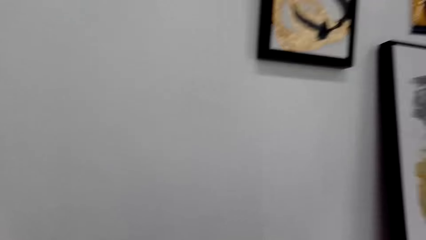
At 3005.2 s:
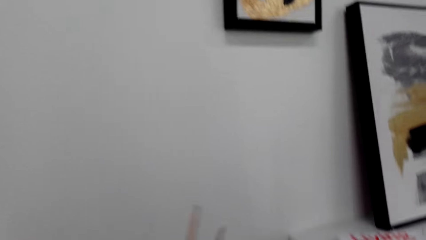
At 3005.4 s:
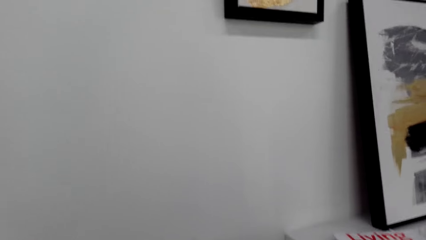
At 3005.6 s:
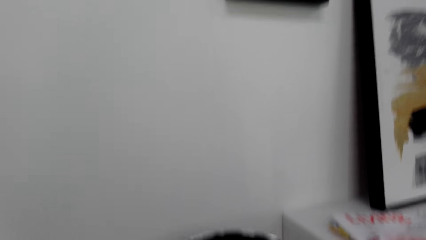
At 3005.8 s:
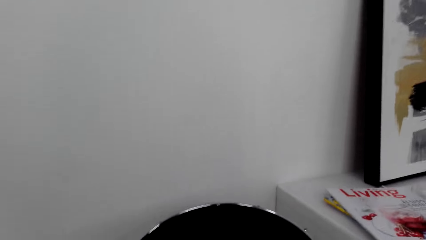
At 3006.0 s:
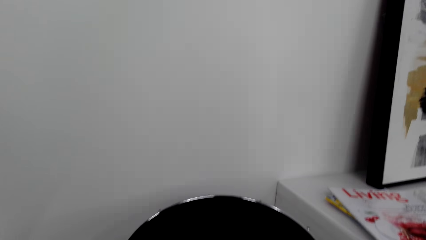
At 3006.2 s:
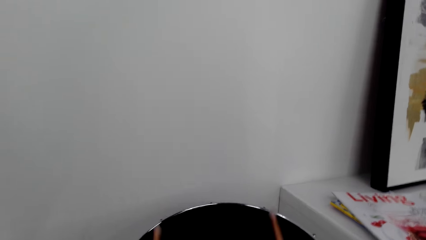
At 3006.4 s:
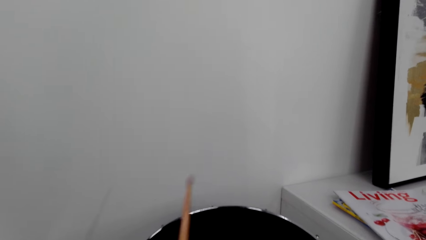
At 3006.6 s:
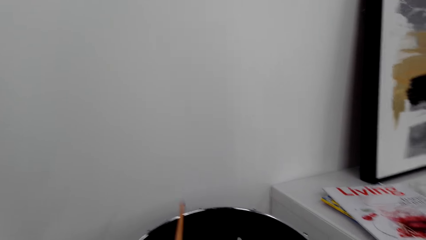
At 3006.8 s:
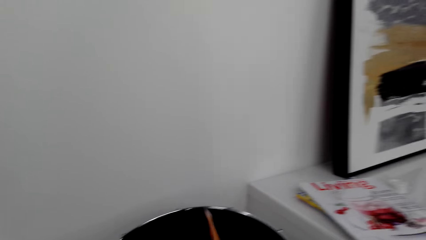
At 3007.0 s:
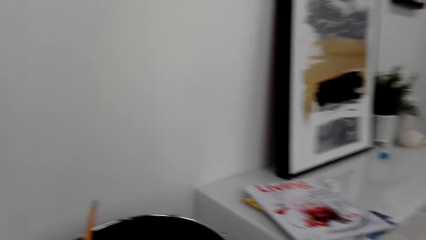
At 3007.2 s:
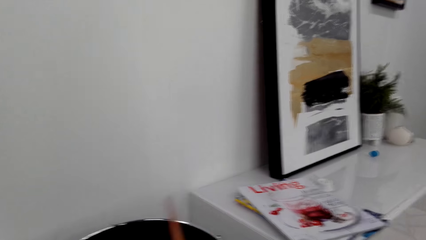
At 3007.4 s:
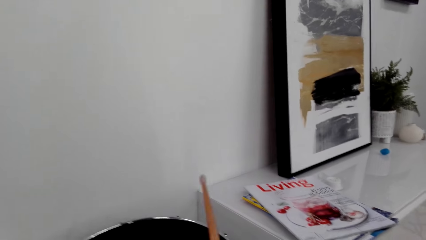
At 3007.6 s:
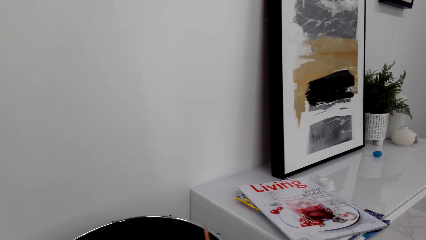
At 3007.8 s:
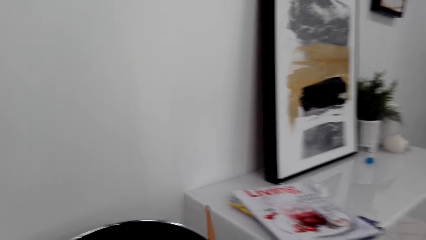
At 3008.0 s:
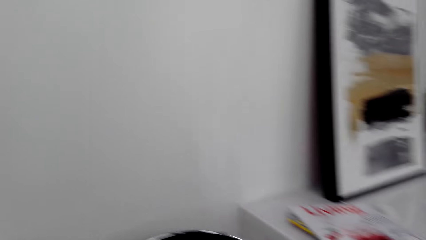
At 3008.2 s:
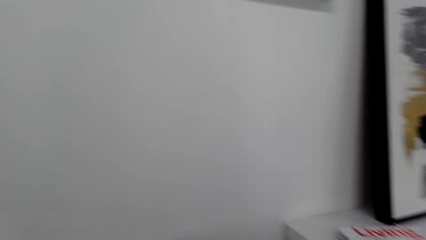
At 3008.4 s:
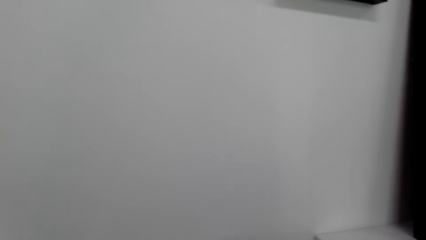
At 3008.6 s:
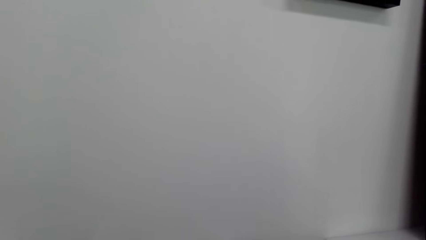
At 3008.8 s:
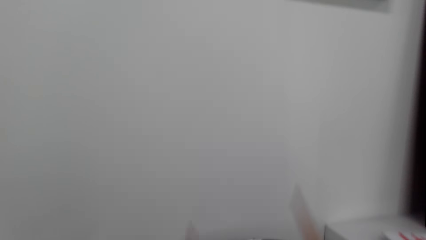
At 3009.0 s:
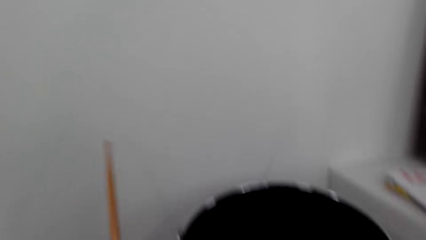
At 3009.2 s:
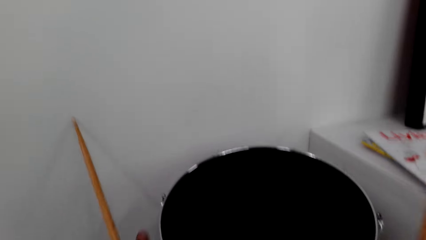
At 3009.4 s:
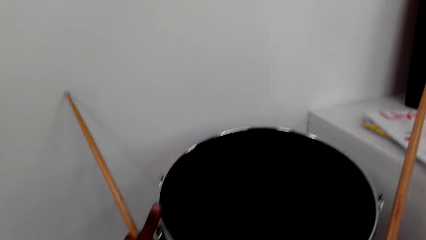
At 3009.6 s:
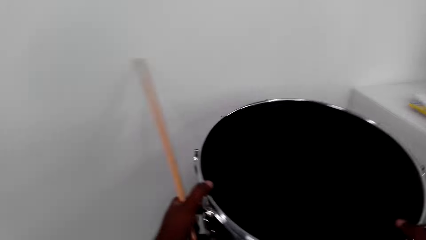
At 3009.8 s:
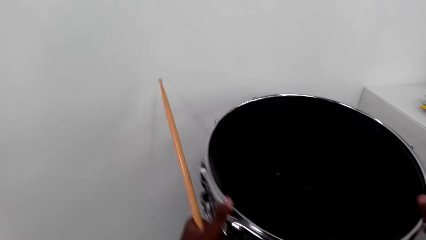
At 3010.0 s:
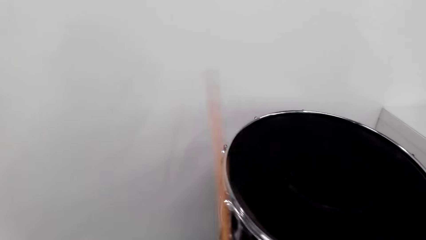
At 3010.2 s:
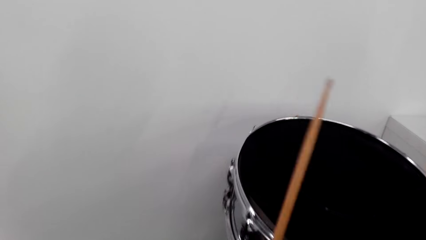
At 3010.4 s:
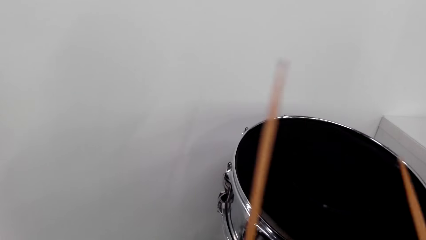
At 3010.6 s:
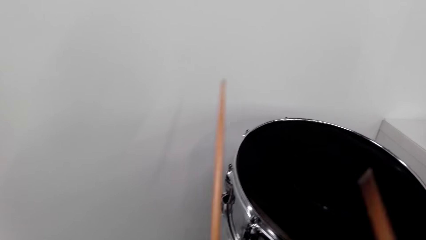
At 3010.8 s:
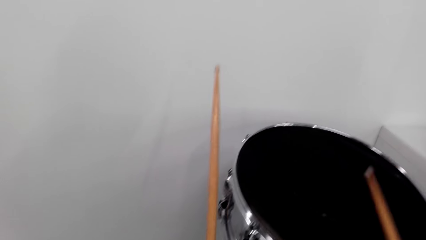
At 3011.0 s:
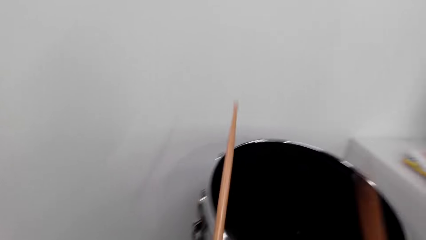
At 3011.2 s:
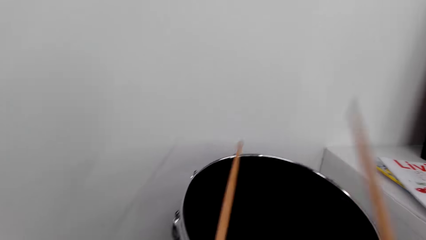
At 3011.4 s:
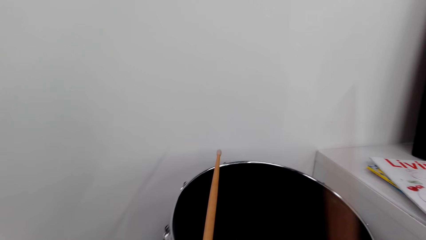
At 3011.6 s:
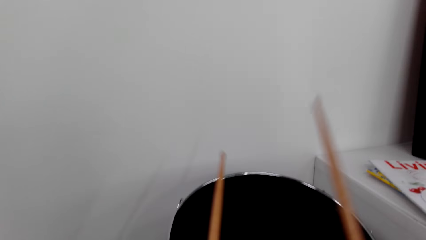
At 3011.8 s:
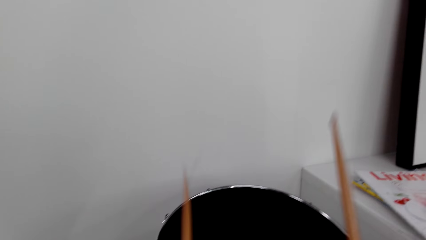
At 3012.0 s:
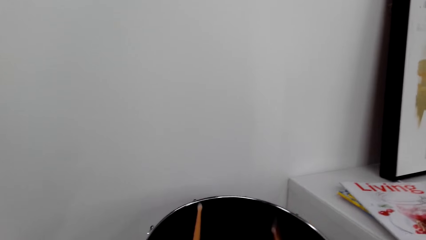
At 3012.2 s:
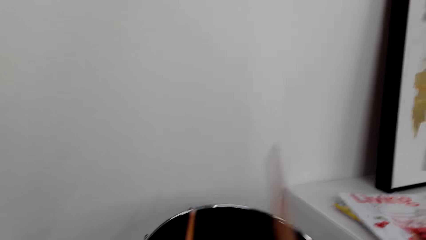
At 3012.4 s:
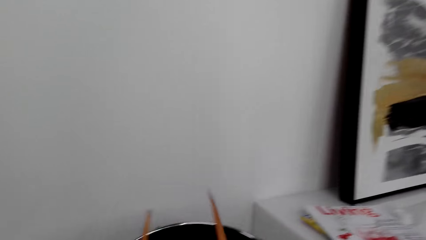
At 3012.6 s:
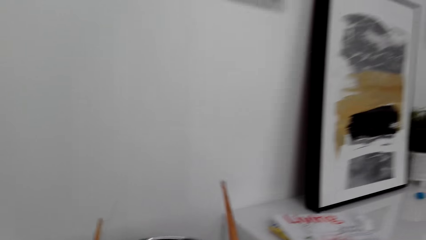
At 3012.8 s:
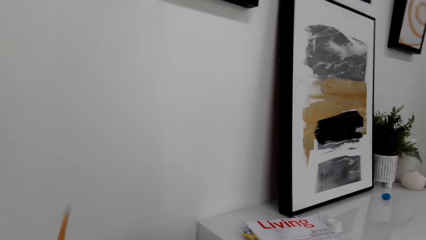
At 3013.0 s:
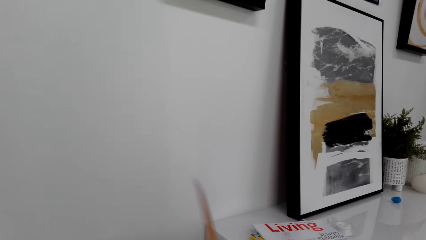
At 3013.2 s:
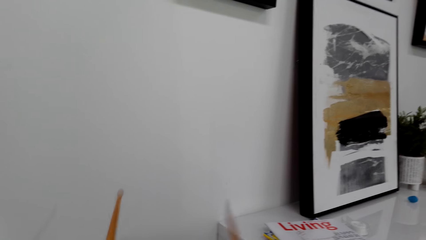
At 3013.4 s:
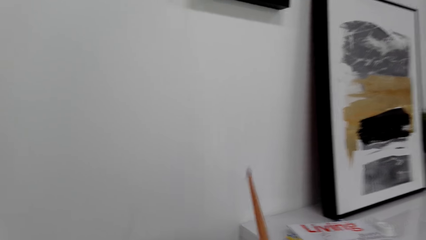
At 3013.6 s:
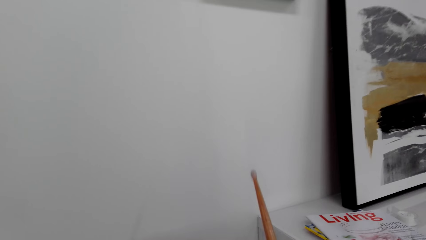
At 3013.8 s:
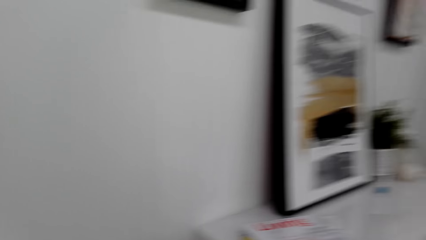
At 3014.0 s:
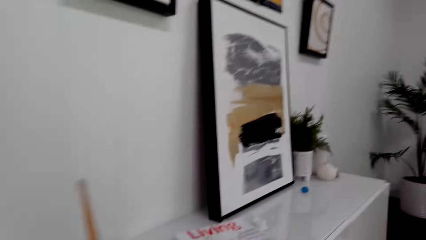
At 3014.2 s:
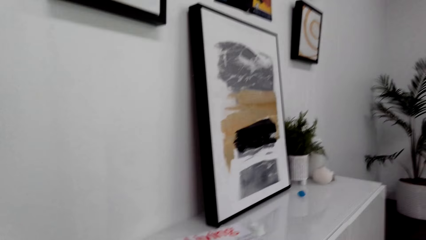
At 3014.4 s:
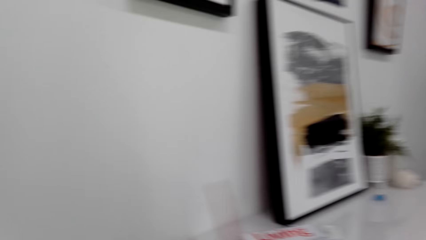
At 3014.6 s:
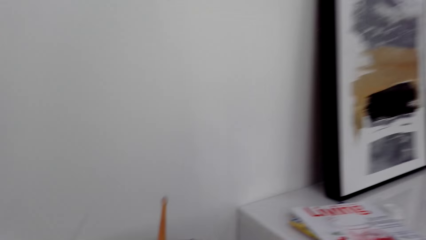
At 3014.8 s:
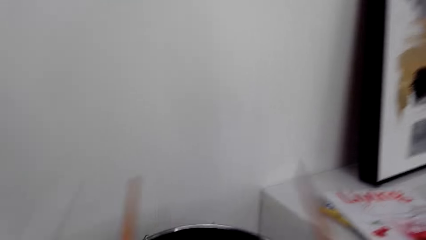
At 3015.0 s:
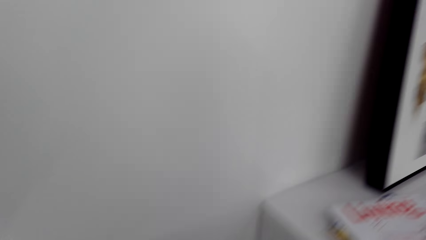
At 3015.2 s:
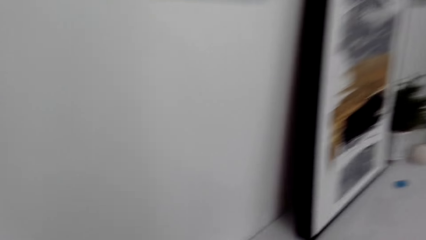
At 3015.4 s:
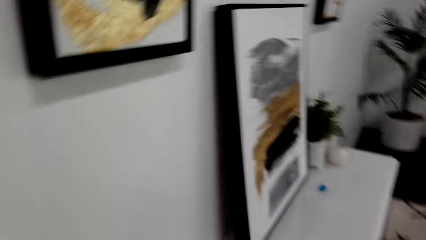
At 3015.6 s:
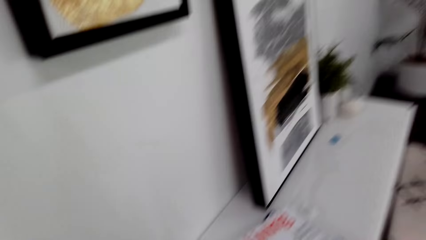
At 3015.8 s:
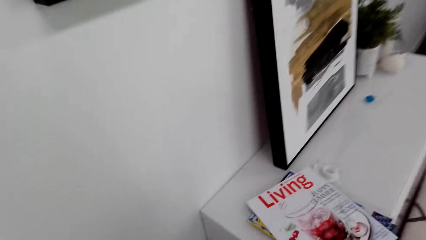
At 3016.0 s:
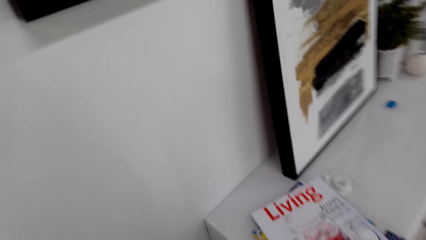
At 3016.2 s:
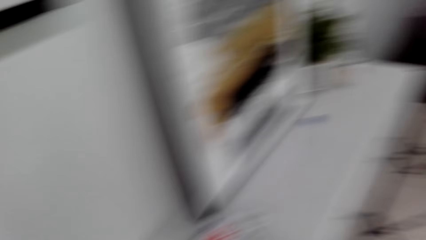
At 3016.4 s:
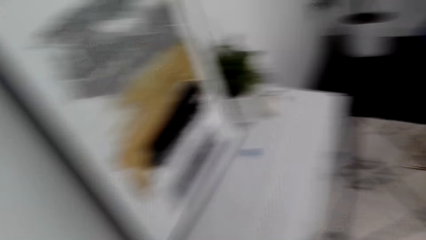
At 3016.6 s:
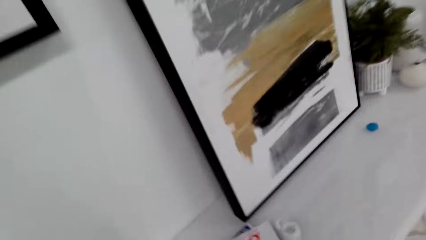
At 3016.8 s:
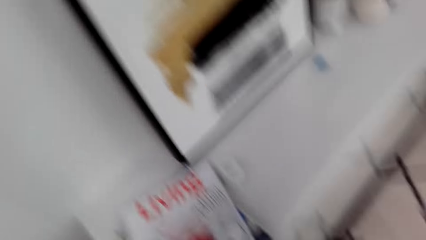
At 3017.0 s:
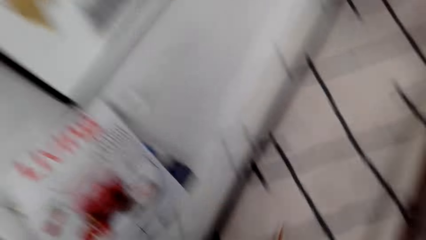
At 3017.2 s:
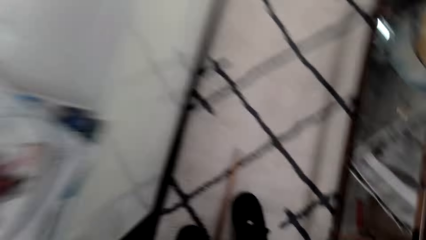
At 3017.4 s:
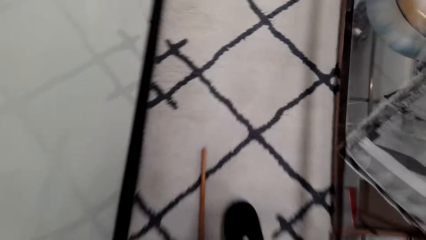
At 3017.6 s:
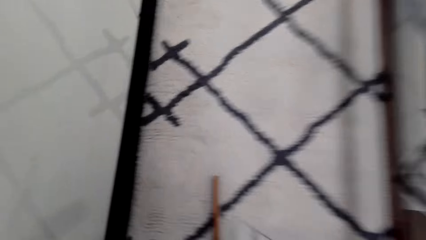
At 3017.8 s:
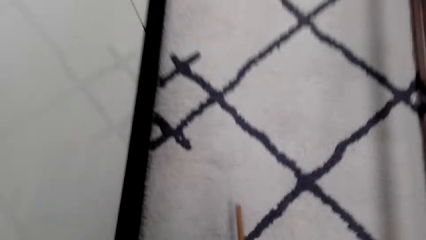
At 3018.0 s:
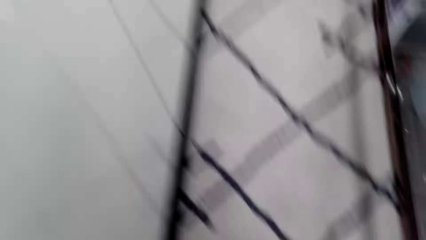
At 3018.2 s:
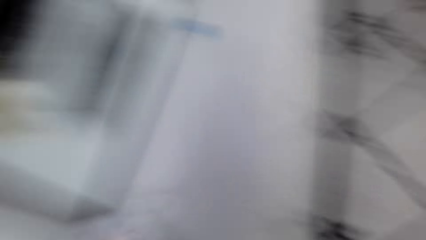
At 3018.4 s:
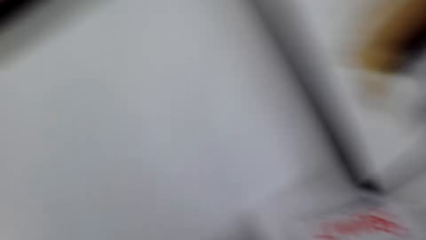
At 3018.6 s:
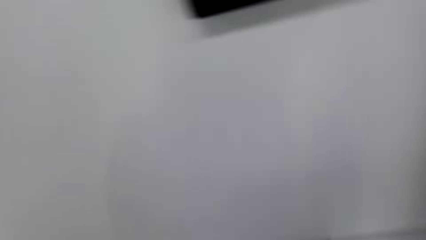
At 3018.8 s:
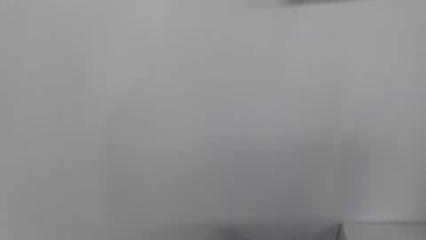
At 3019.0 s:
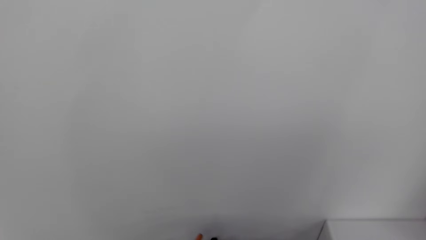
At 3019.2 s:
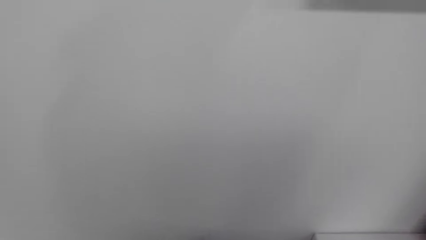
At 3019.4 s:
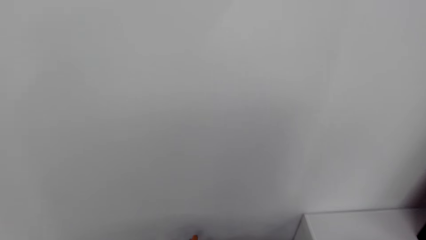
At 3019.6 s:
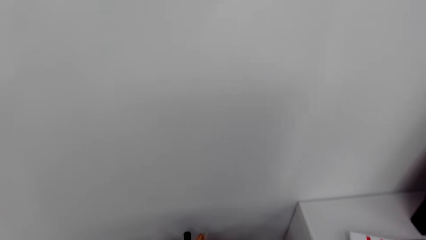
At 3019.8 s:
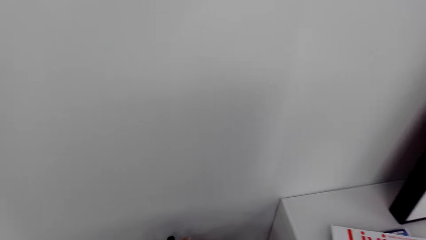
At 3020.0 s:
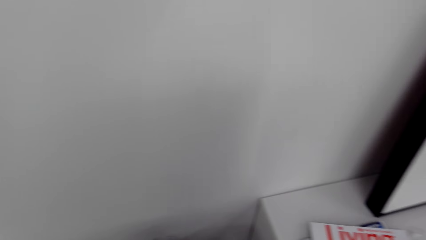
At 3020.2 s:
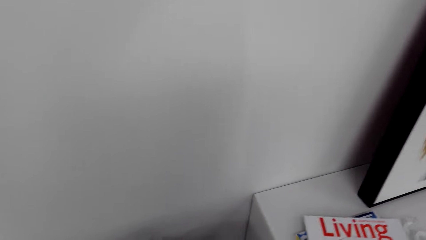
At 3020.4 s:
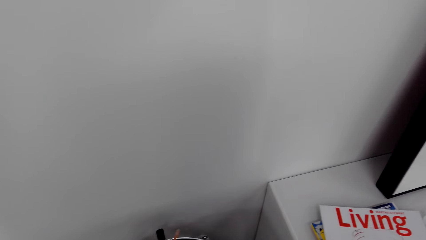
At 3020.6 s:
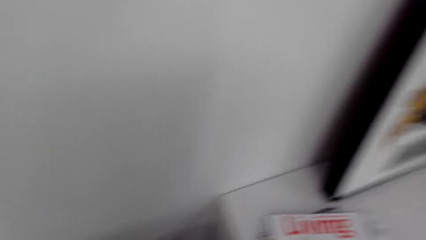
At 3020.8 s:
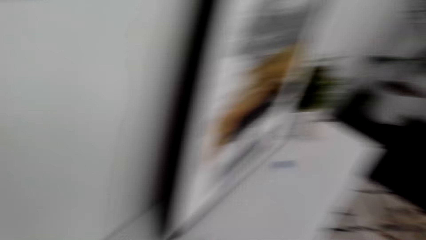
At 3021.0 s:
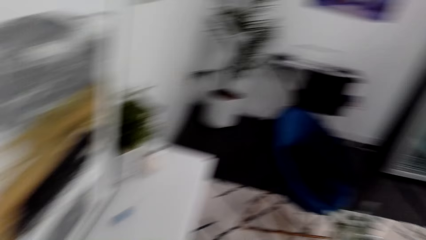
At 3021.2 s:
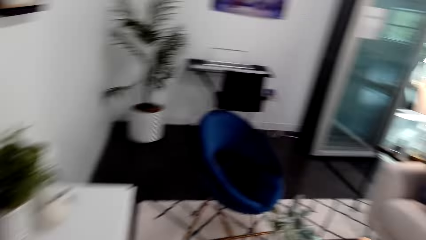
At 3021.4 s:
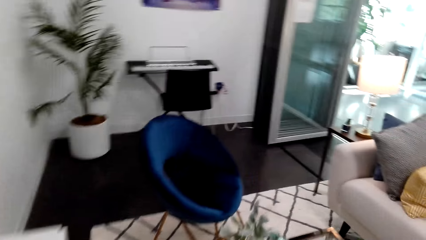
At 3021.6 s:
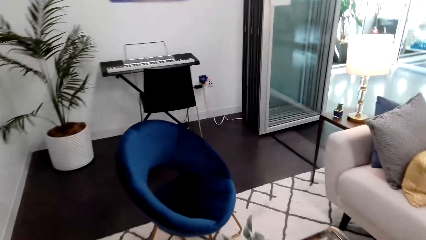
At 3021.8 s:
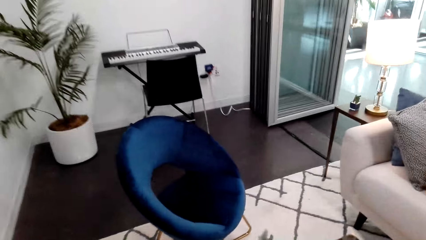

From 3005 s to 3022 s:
The camera wearer picks up the drum sticks. They play the drums. They turn the drum. They move the drums. They play the drums. They walk around. They pick up the drum stick.
